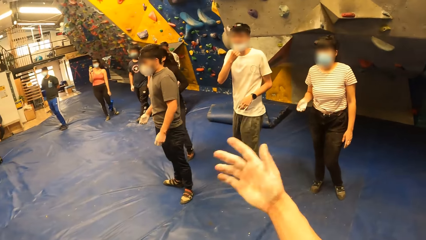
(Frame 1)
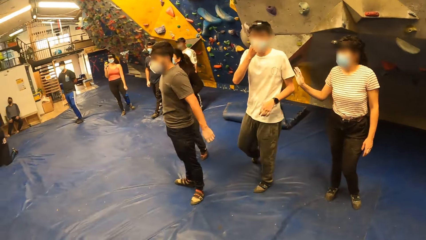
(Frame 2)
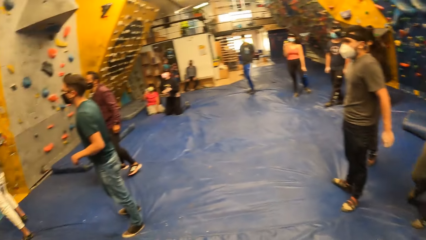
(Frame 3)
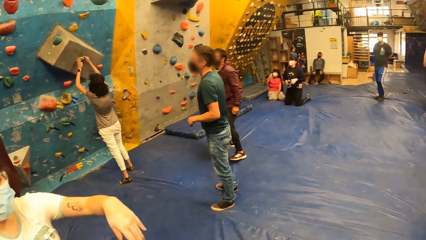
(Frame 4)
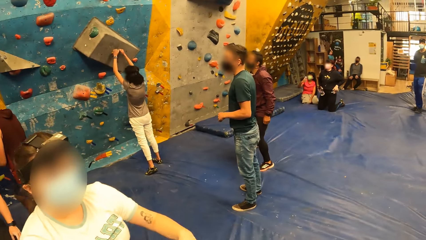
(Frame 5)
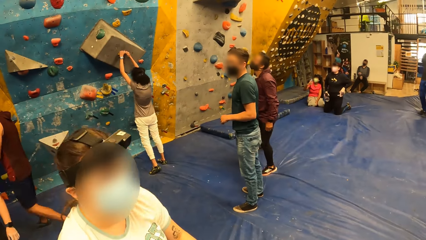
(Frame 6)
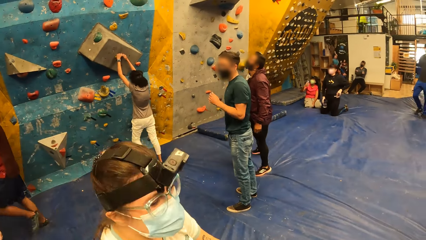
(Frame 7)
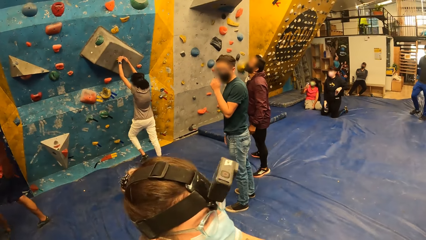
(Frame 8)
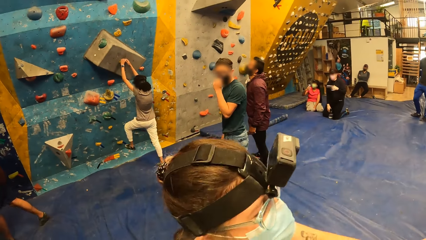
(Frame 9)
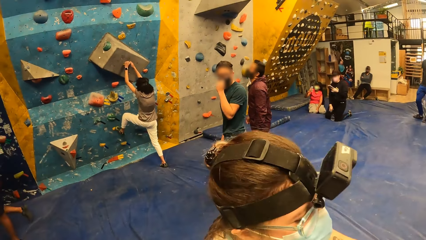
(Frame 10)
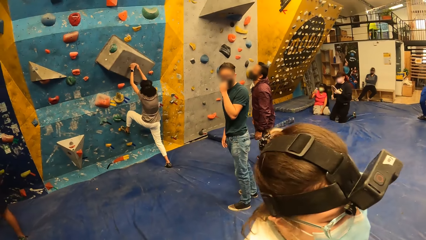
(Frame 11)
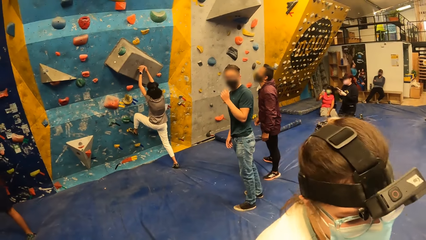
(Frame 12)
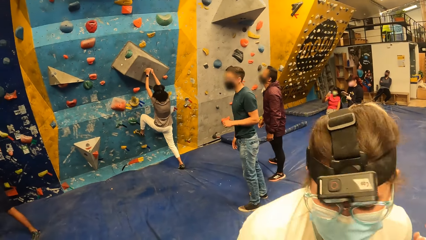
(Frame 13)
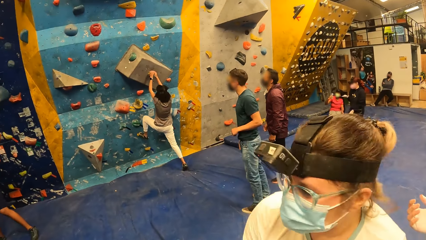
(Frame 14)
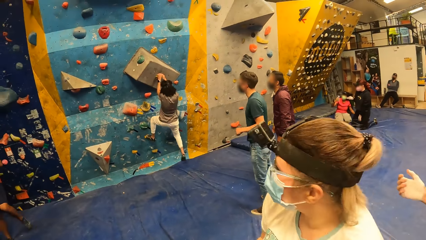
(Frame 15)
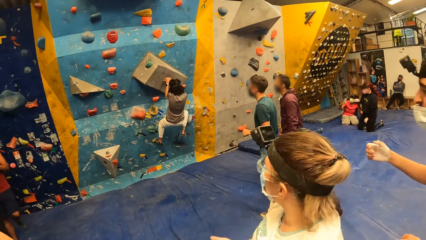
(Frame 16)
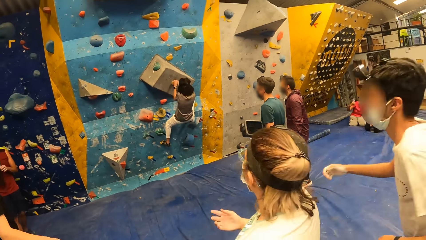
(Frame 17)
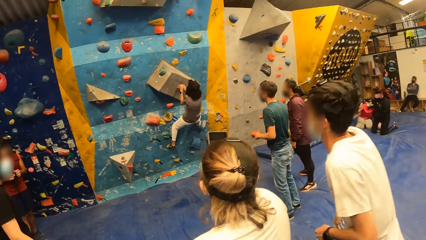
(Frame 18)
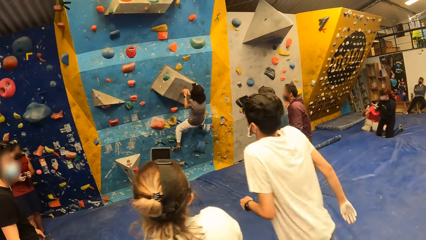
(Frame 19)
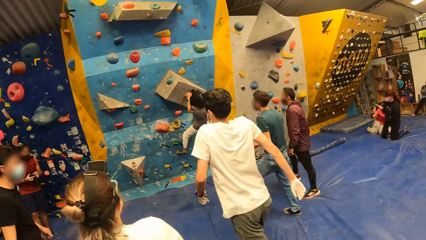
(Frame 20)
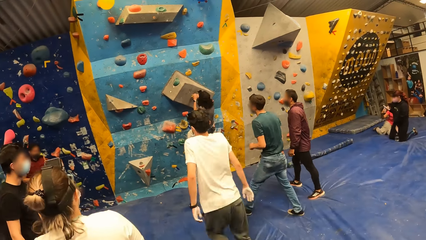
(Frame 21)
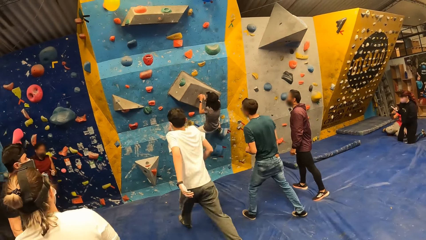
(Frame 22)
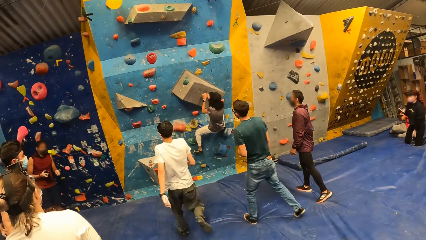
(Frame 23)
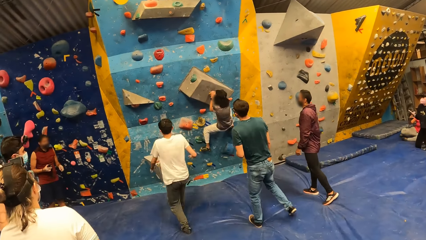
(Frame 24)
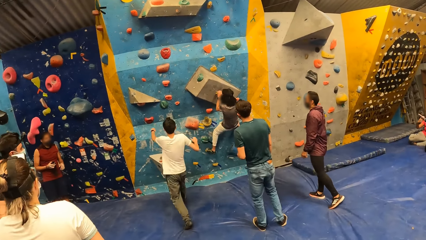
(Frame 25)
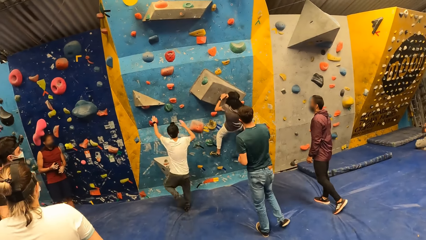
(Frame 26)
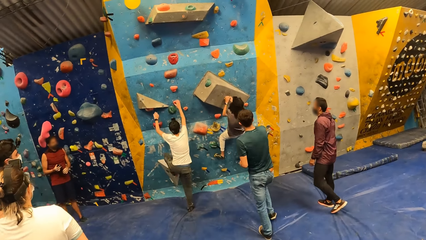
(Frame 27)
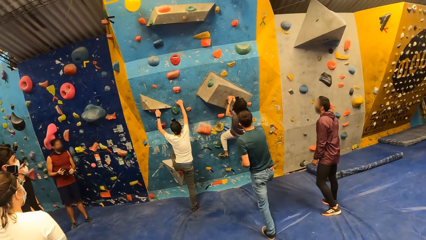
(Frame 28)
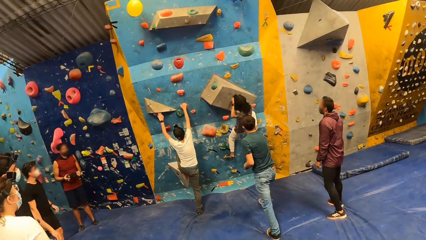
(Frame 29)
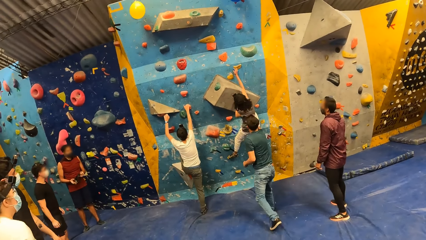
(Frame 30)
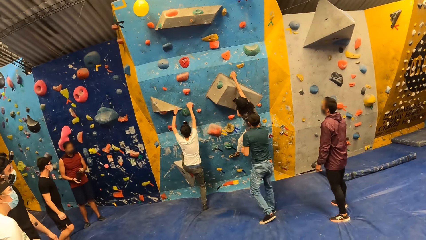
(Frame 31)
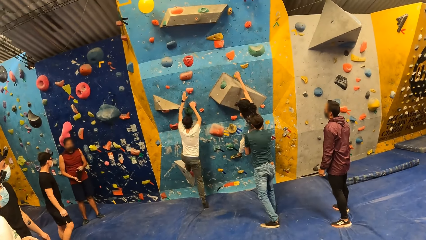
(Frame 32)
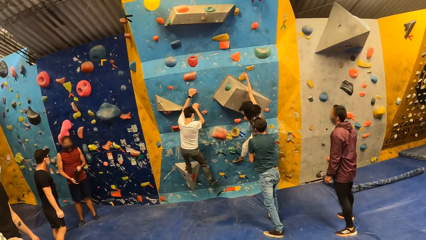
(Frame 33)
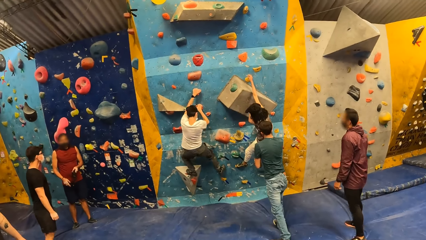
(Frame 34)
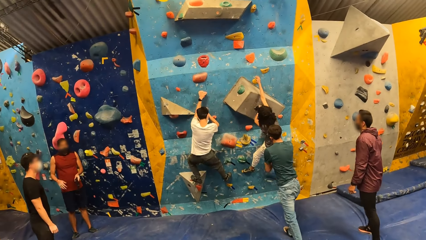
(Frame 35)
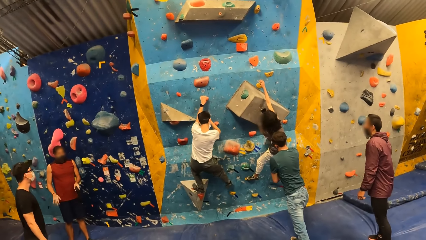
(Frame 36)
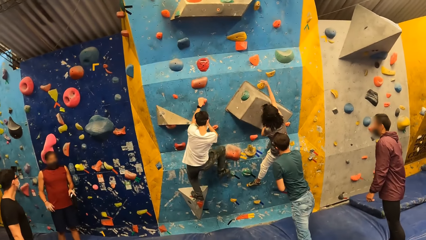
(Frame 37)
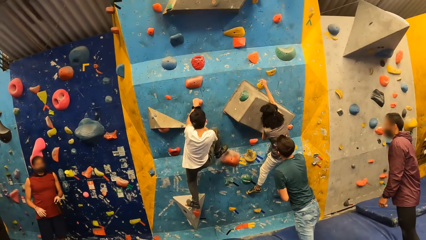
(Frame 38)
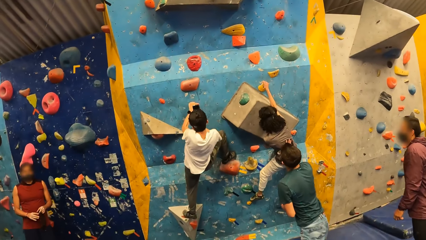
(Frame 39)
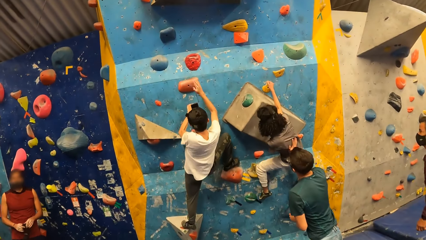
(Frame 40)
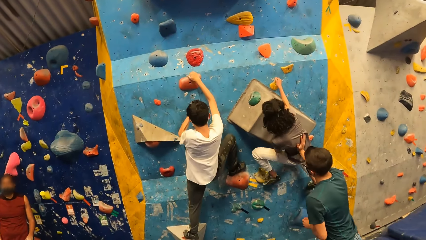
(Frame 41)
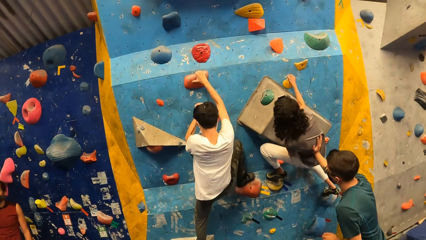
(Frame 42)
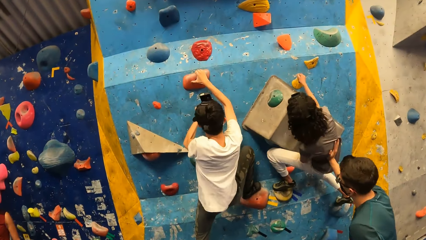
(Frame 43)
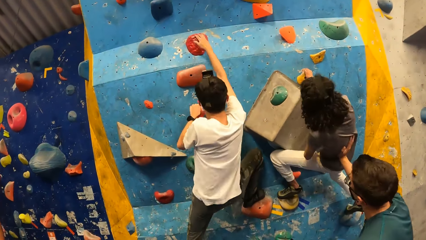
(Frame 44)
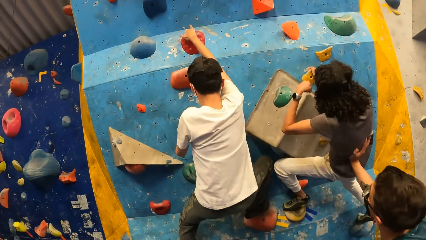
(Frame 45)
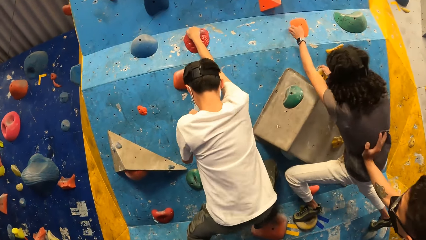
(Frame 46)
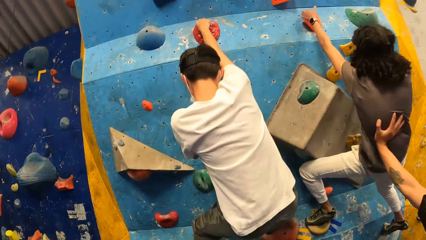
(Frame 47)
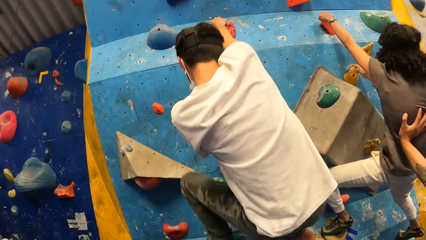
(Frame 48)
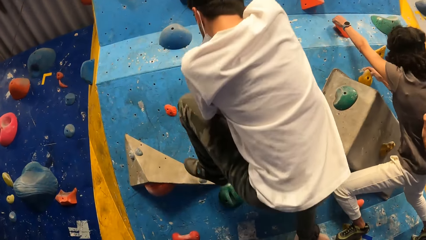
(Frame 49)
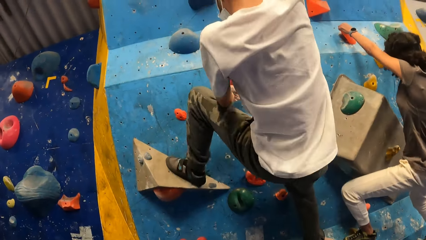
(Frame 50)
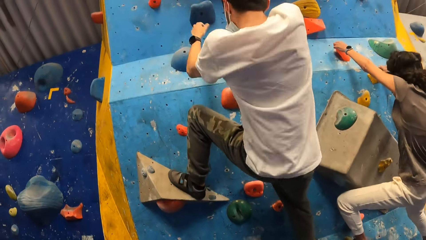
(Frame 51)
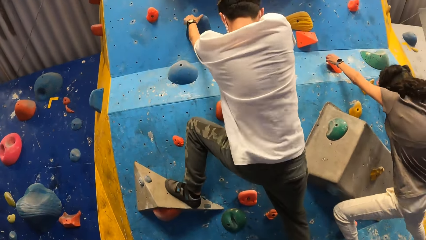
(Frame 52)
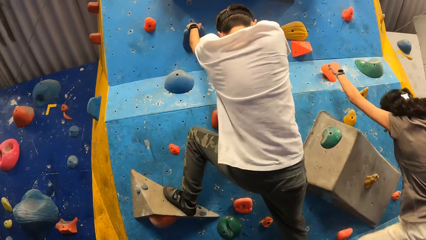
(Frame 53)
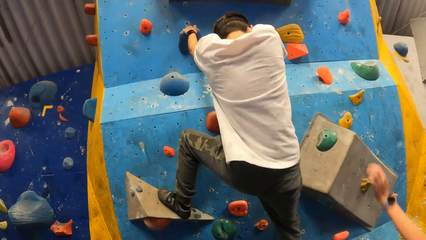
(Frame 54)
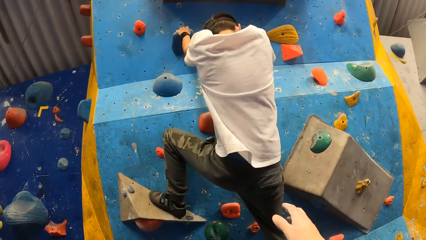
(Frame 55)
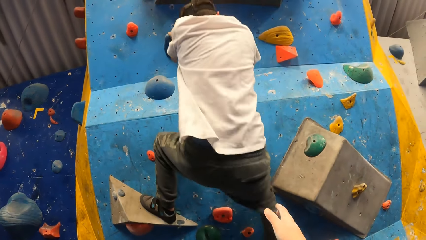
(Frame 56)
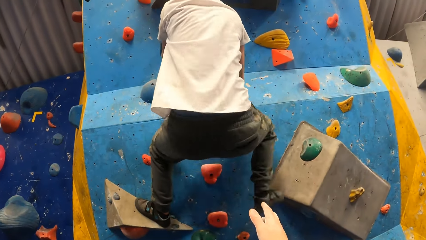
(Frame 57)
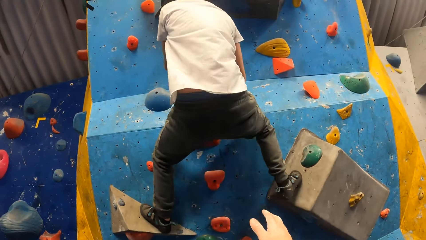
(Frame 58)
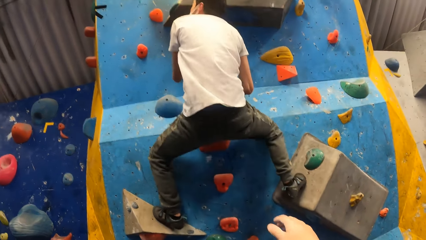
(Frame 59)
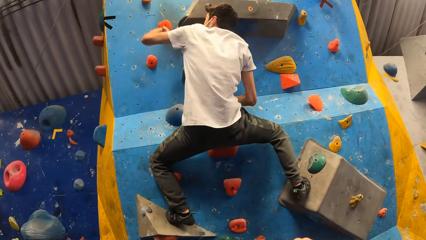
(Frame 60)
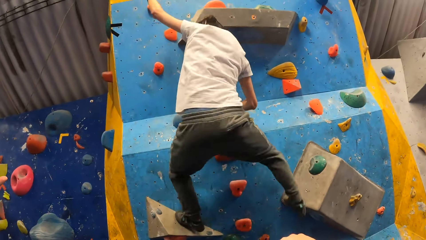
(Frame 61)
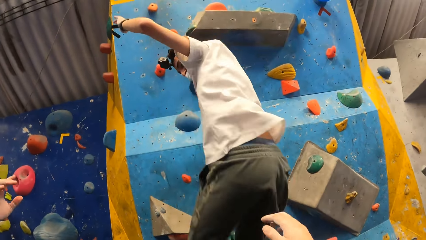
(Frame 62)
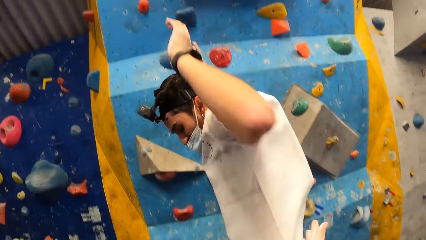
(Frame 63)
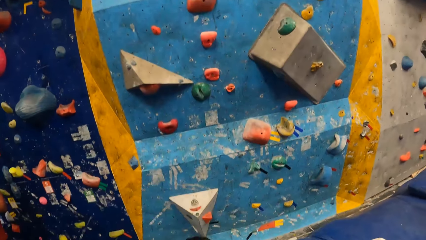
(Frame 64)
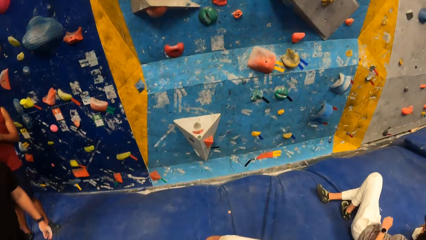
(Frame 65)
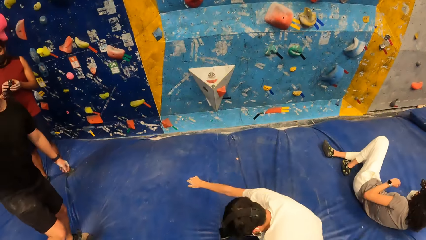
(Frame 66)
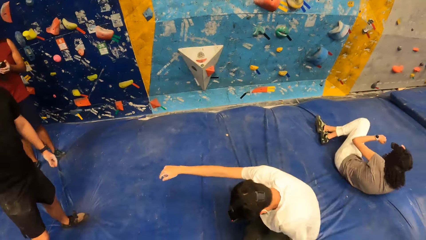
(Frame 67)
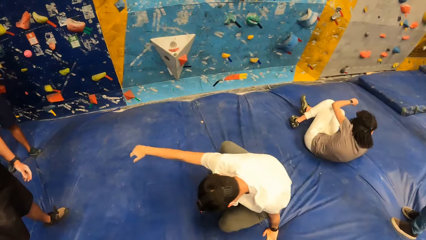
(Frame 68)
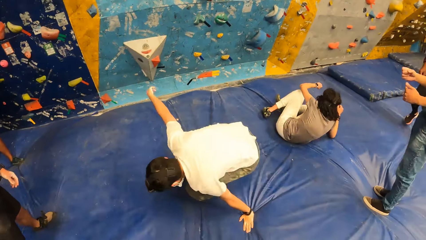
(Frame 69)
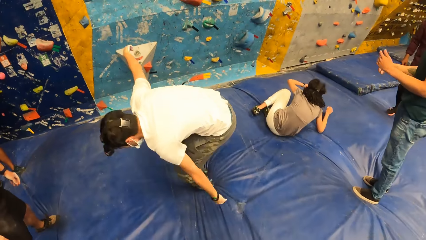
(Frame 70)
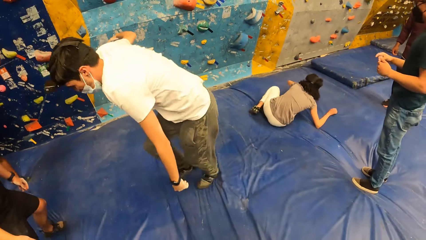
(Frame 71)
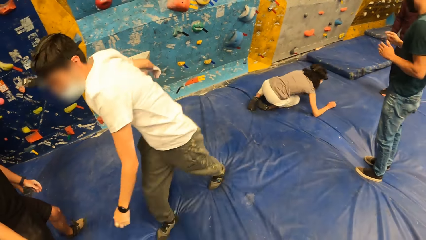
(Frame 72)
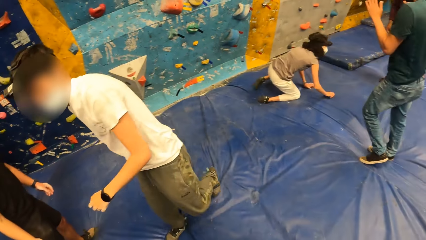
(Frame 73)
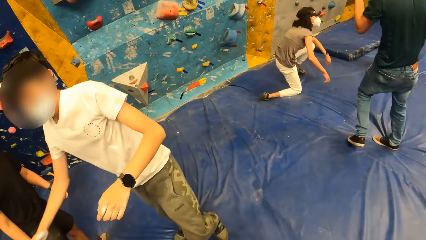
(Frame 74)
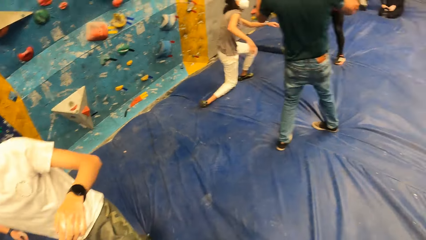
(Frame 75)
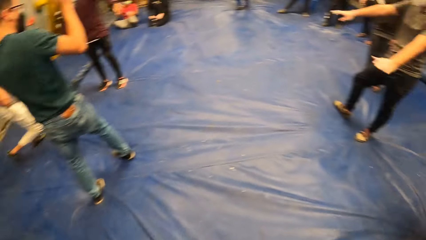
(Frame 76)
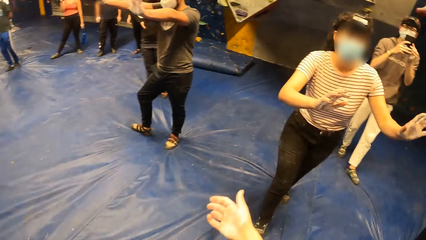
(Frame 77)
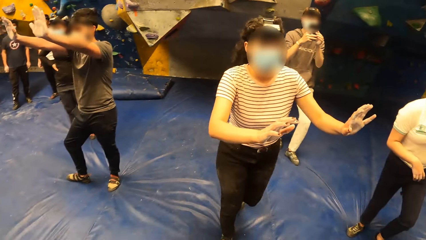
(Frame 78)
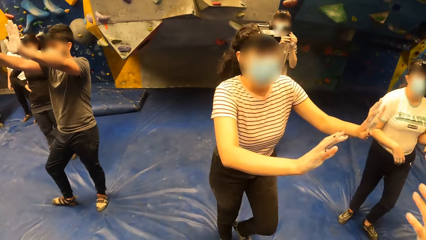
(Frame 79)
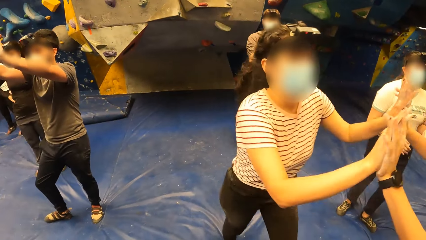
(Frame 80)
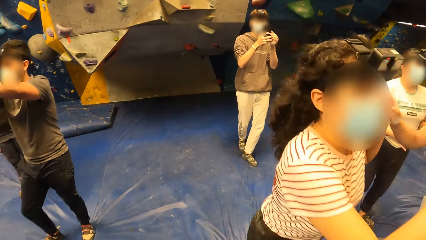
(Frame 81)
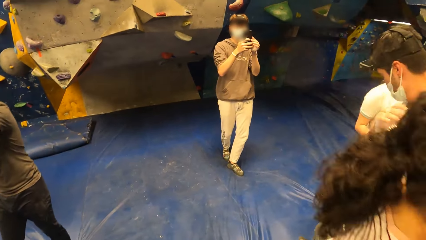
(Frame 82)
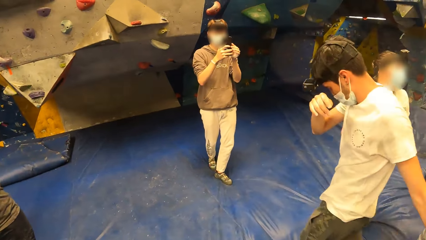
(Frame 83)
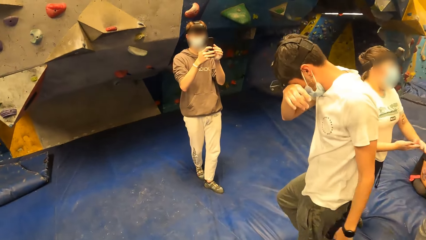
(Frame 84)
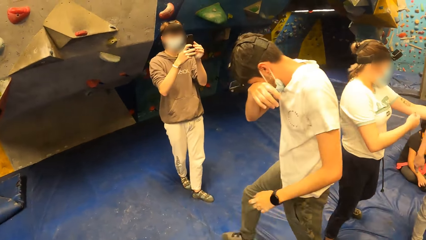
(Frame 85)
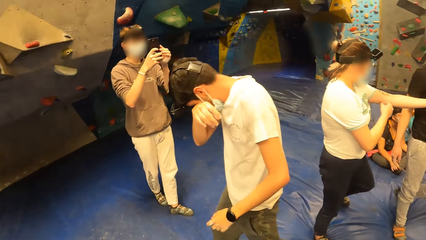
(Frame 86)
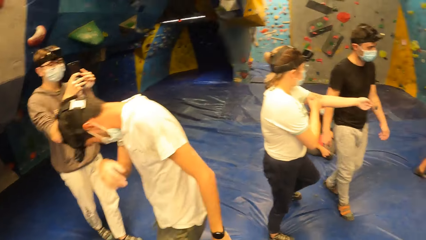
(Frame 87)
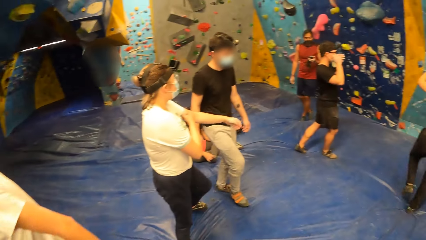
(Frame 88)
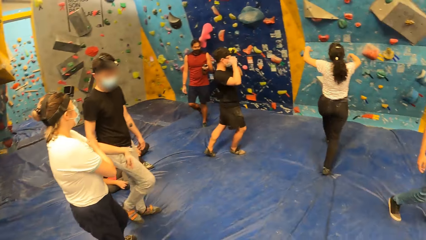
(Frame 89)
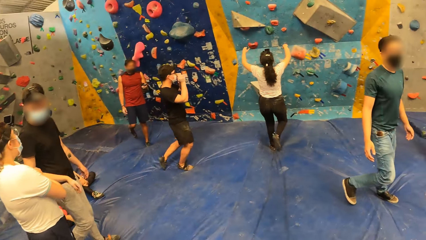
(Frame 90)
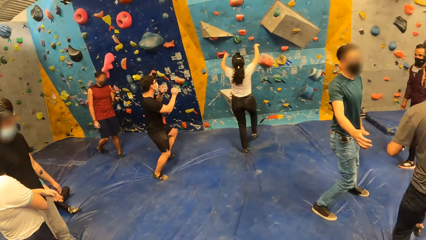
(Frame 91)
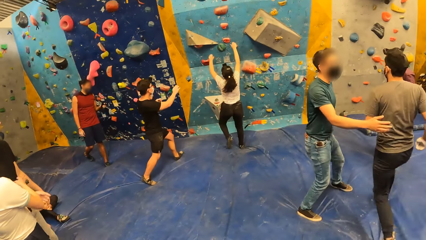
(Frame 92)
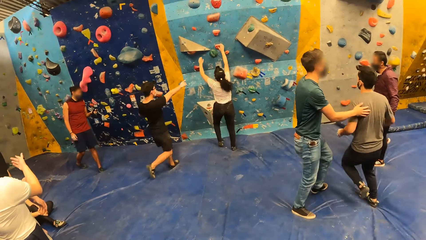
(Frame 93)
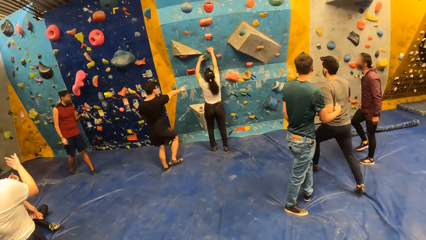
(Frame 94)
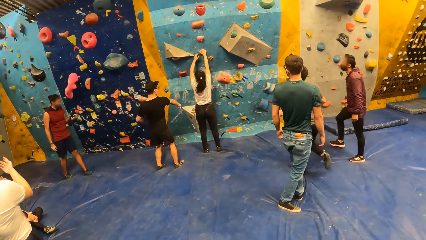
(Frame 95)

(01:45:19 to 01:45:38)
A woman climbs the wall with both hands. A man runs towards the wall. The man climbs the wall with both hands. The camera wearer walks in the house. Another man pushes the woman with his right hand. The woman jumps down from the wall. The first man jumps down from the wall. The camera wearer holds another man. Another woman shakes the palms of the first man with her palms.
